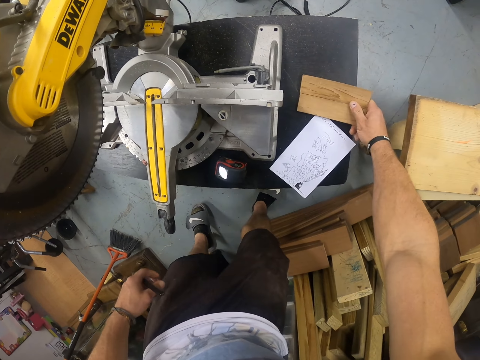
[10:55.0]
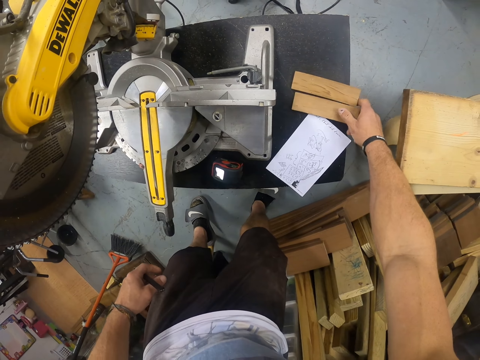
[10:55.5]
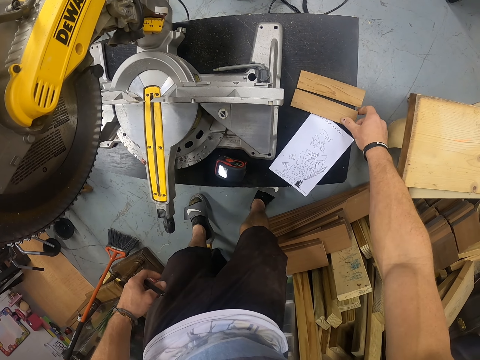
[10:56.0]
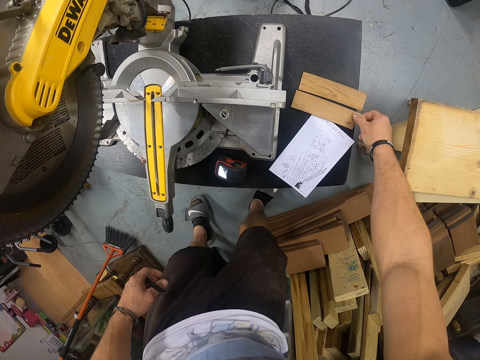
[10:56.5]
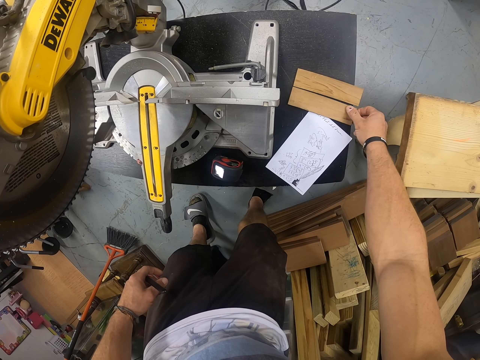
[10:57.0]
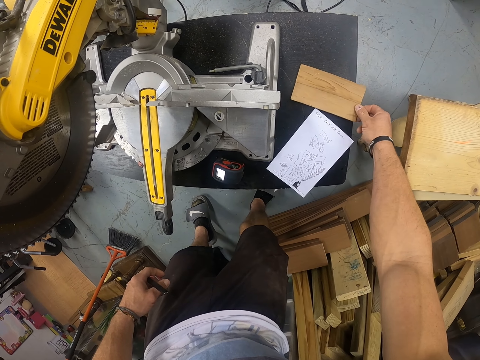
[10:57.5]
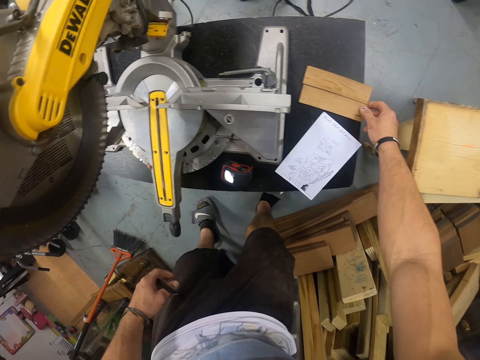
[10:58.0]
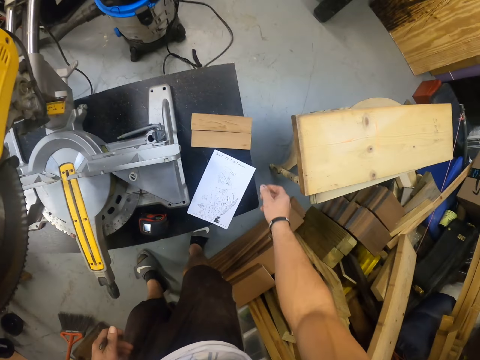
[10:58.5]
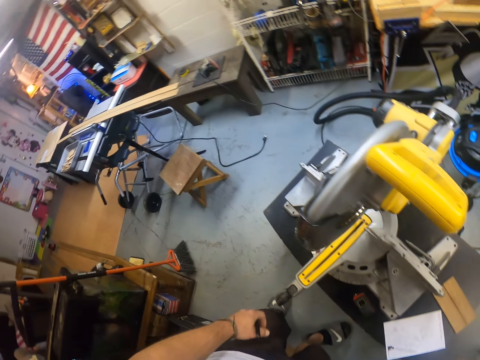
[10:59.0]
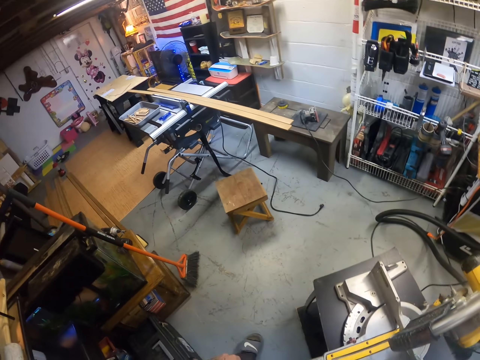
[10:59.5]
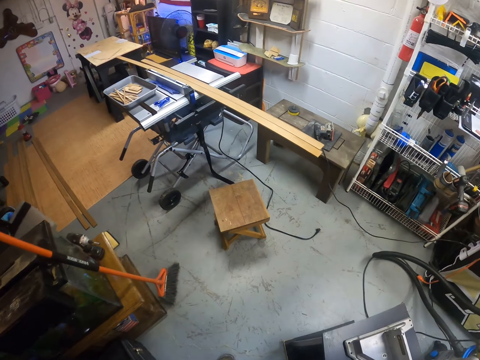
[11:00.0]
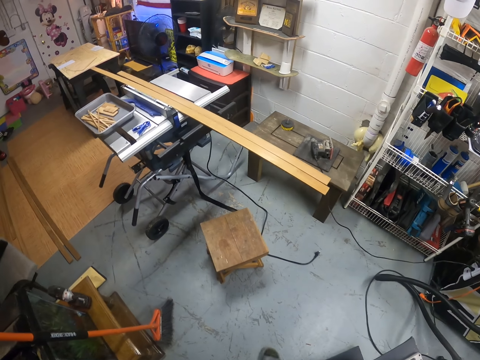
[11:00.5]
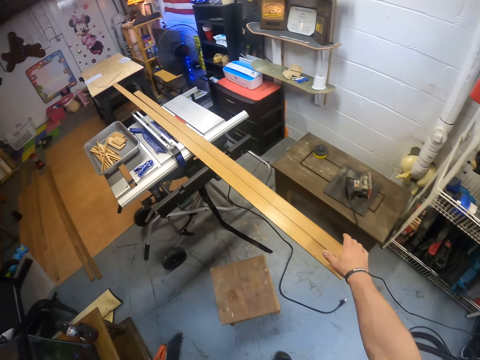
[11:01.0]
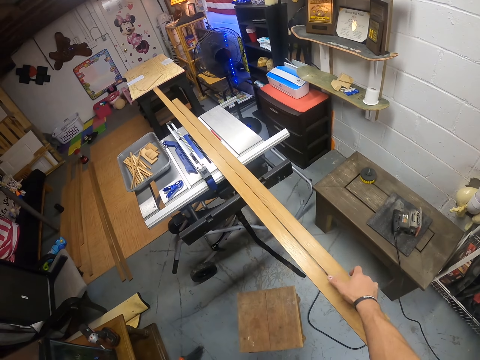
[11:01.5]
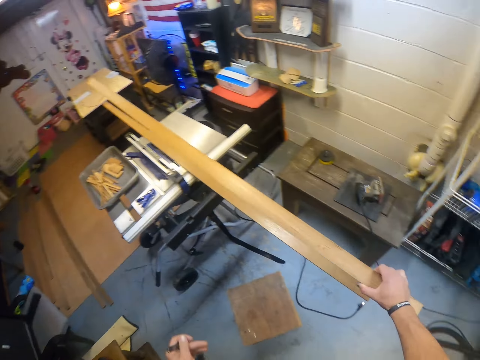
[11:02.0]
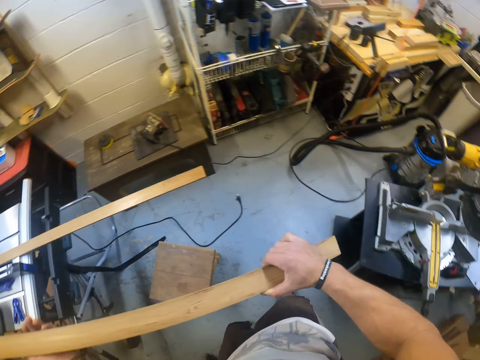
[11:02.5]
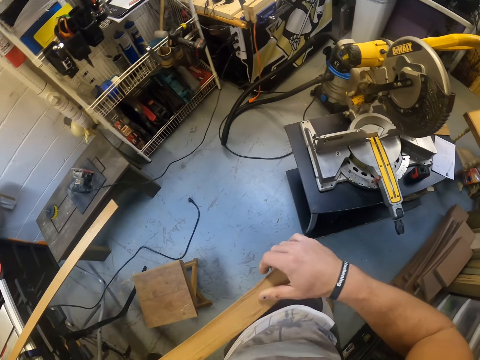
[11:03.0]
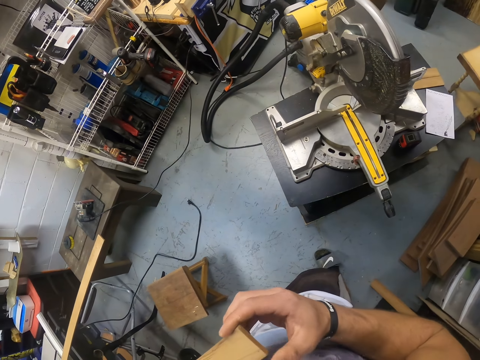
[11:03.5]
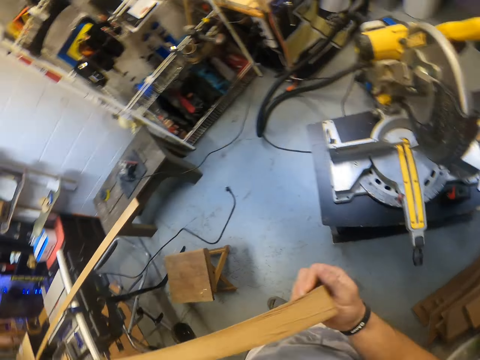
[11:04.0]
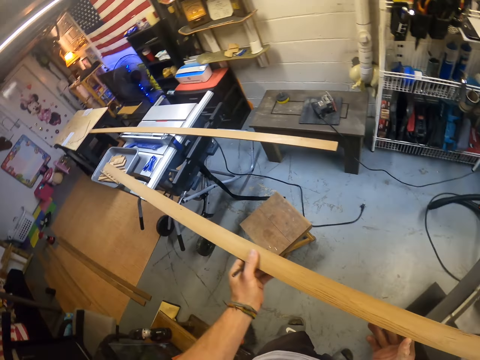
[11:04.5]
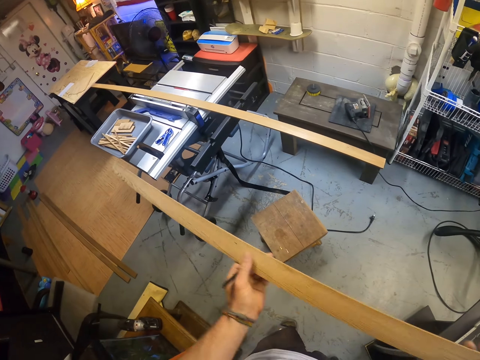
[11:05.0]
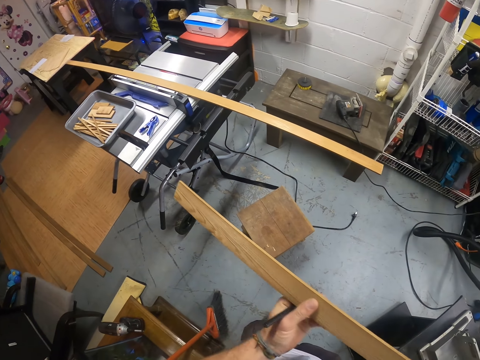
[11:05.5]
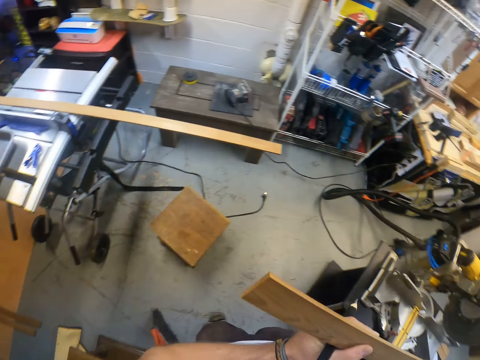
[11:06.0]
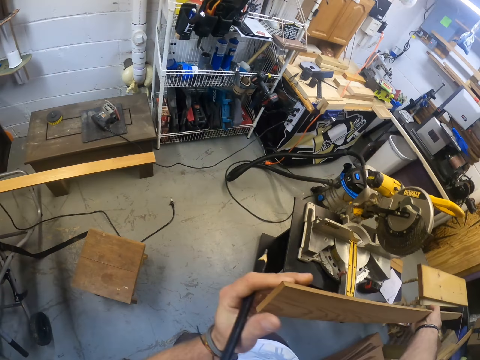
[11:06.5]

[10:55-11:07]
The camera wearer drops the pieces of wood on the table with his right hand. He drags the piece of wood on the table. He picks up the piece of wood on the table saw with his right hand. He holds the piece of wood with both hands.

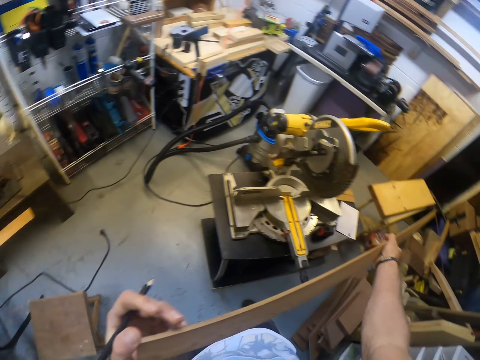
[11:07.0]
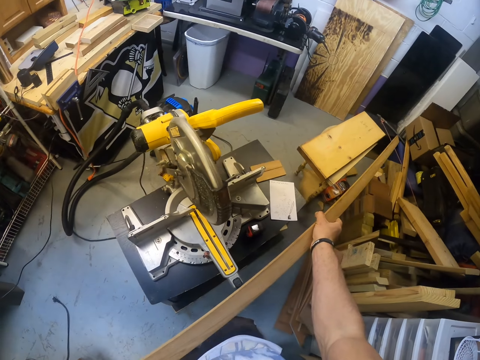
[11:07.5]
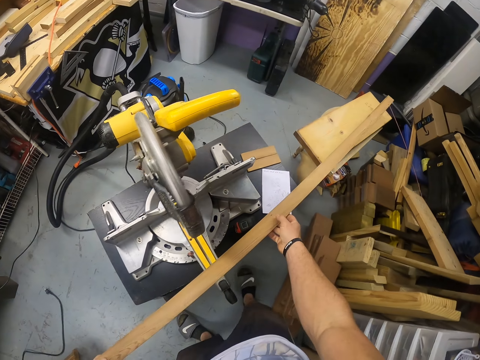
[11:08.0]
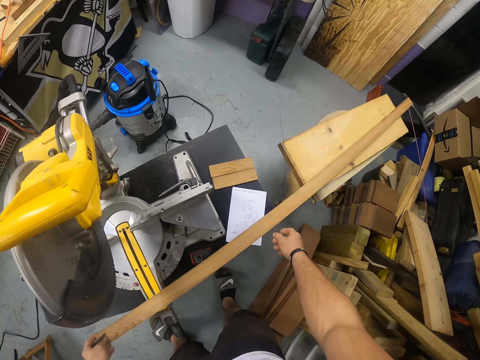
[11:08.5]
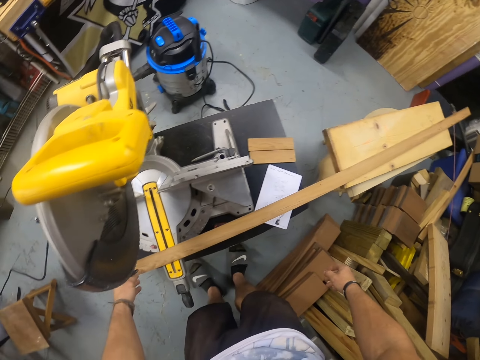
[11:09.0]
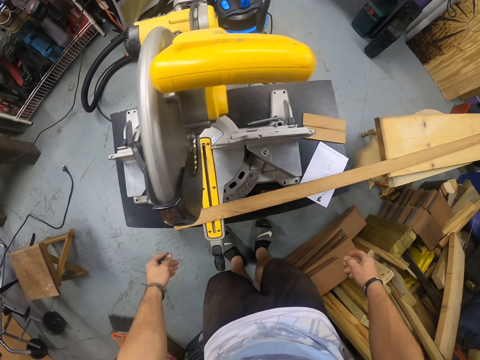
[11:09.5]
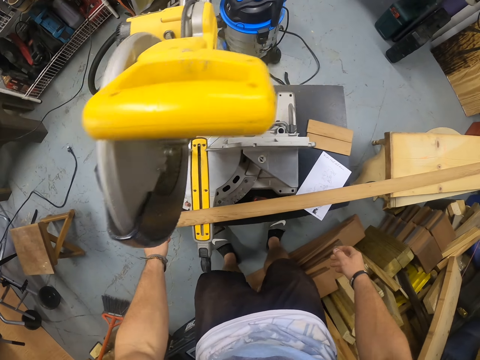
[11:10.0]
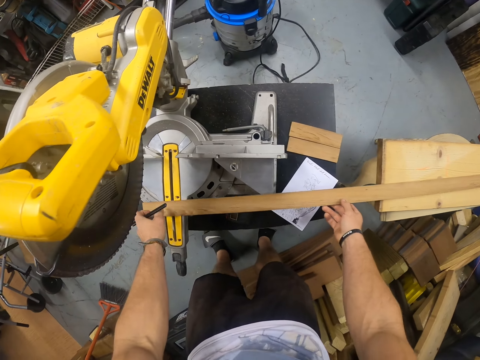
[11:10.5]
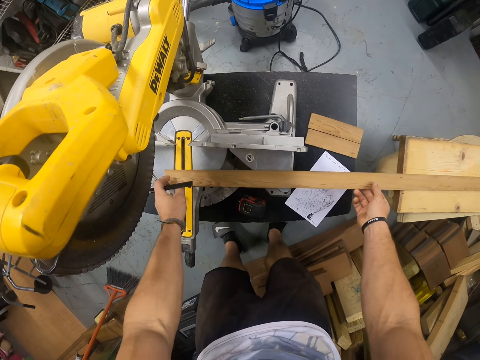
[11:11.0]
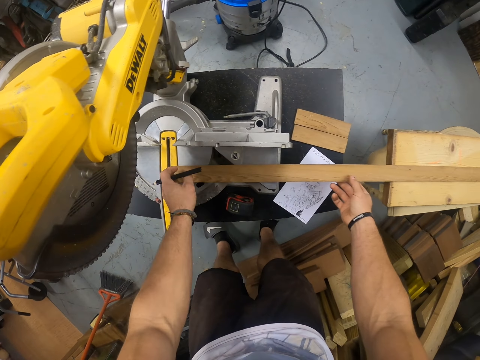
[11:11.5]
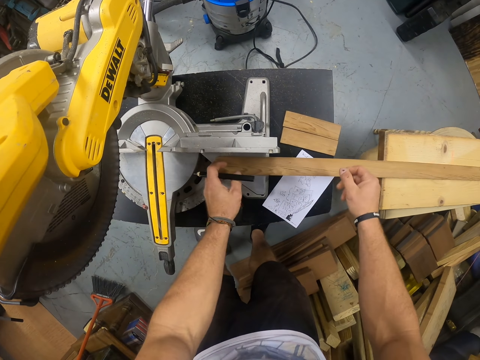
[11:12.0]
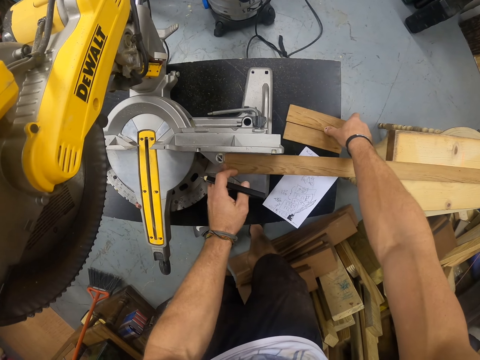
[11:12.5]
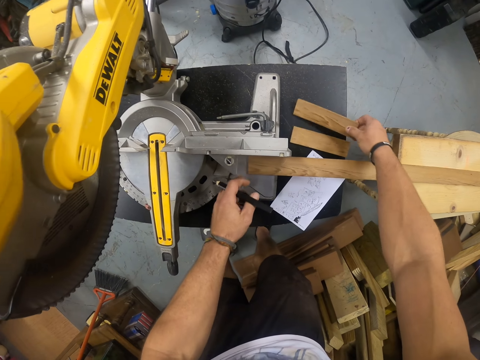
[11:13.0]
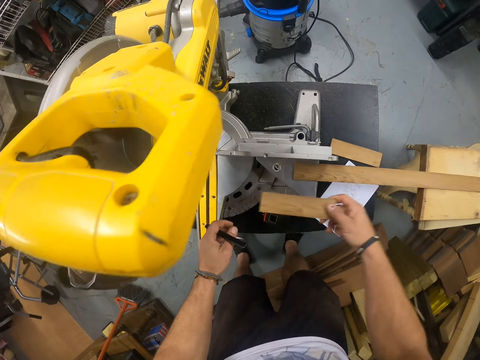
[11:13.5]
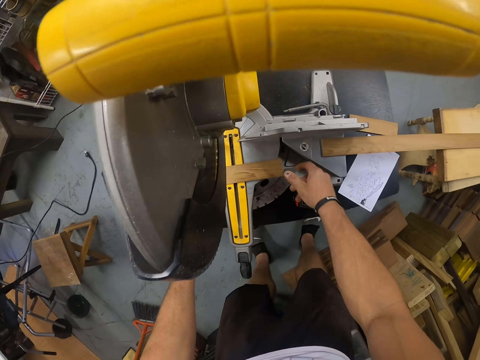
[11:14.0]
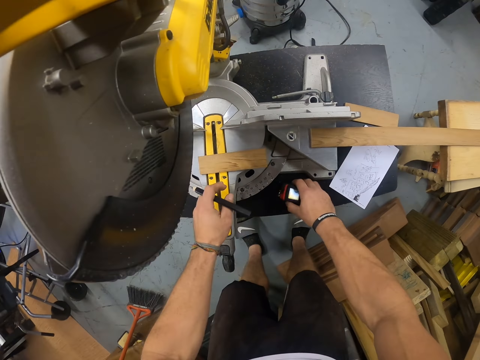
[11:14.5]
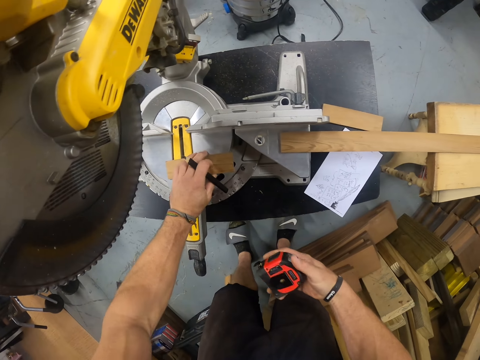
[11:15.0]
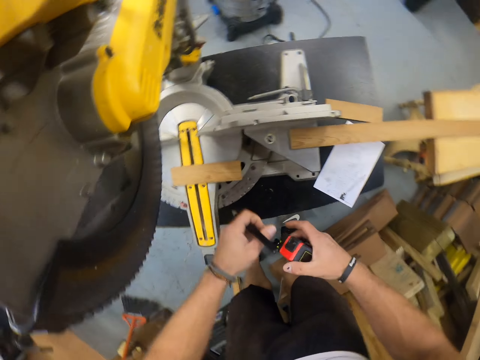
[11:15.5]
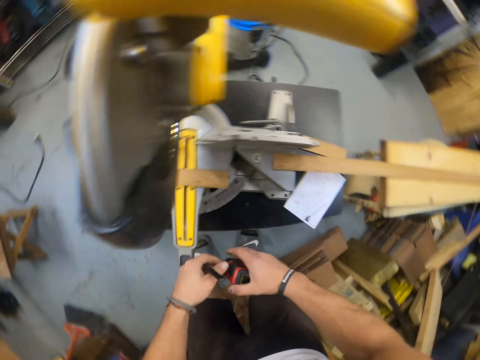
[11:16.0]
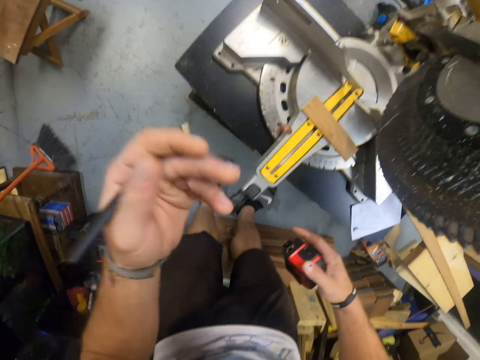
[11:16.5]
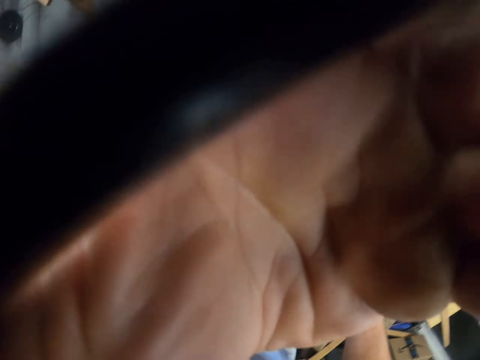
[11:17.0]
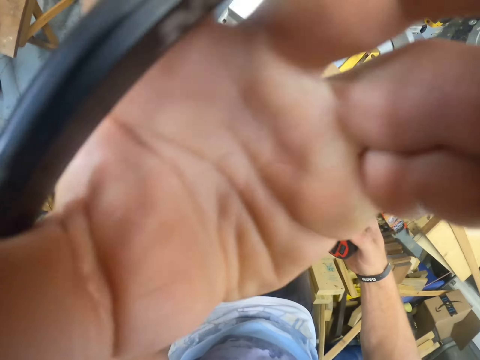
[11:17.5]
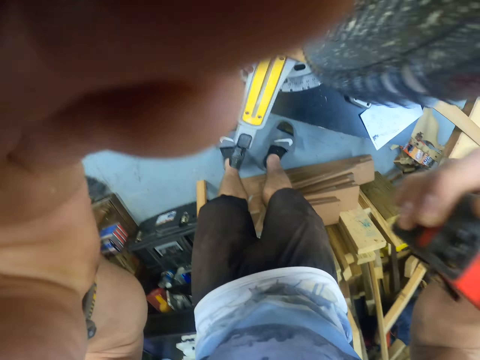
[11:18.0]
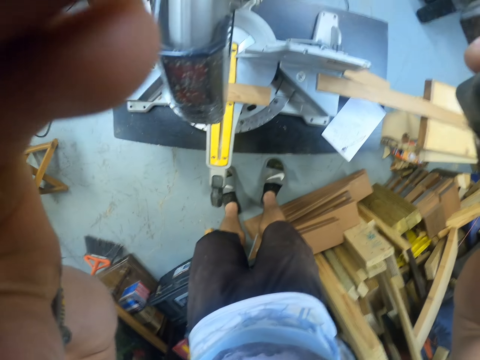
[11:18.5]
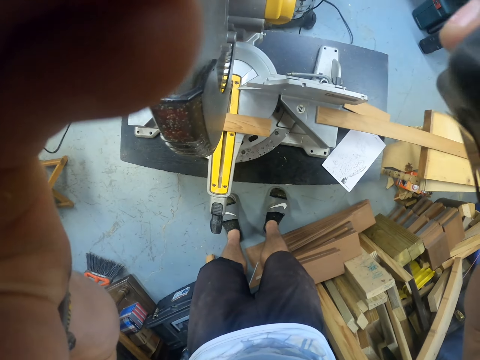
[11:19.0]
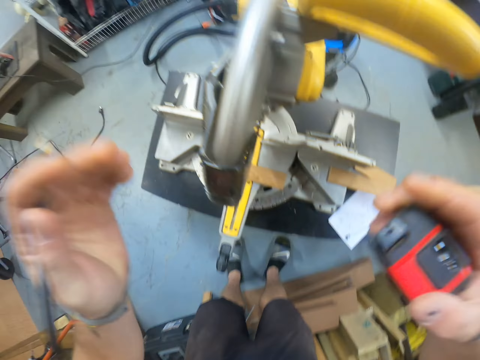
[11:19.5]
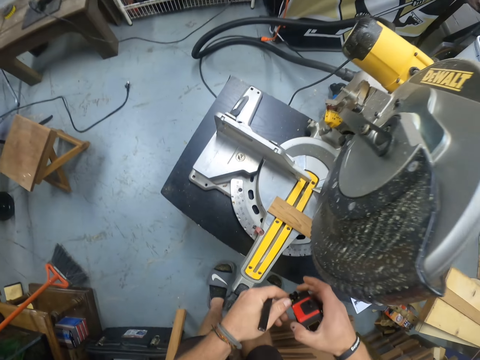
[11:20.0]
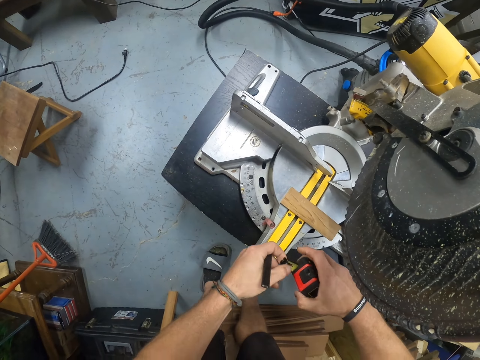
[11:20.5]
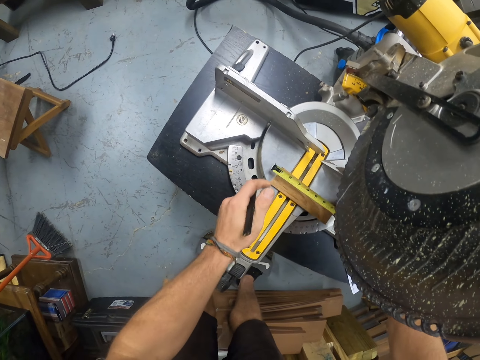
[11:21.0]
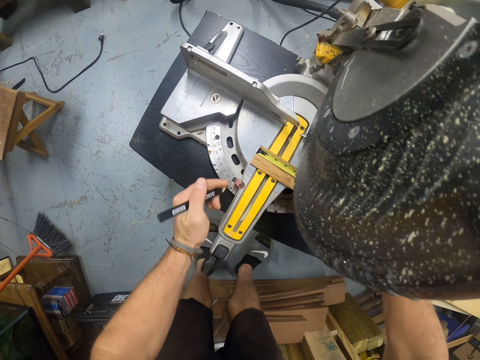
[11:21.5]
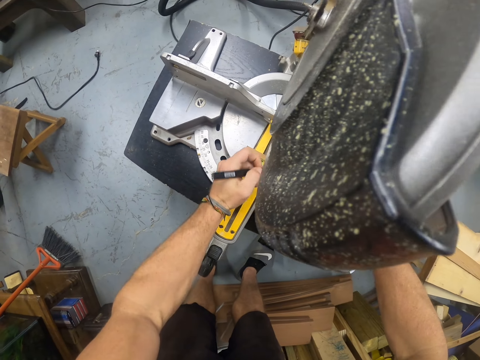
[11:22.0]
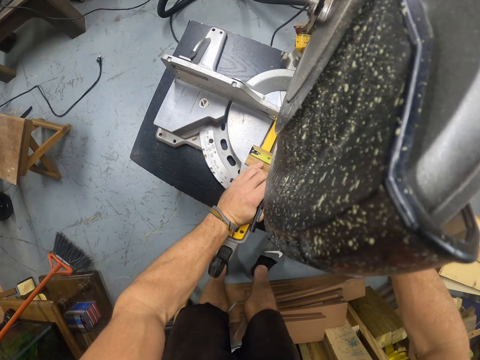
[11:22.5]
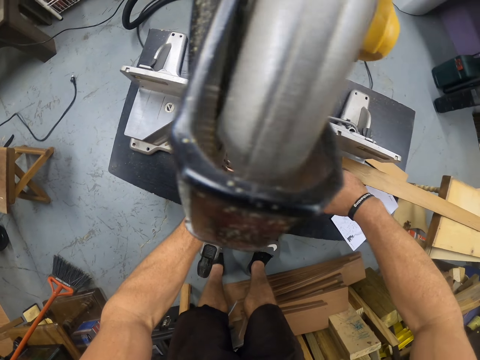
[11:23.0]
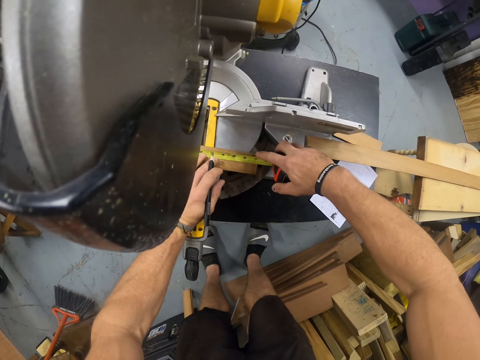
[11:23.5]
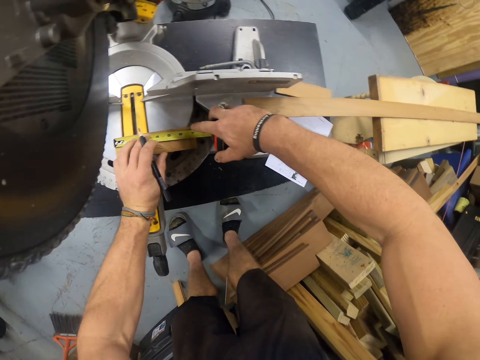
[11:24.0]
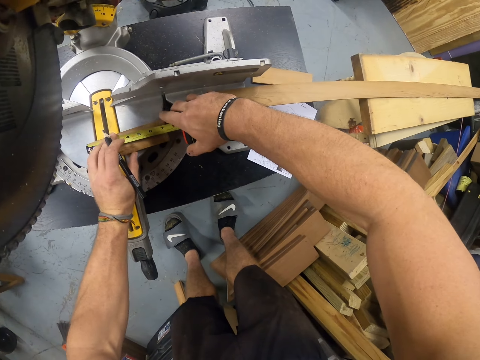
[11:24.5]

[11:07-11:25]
The camera wearer drops the piece of wood on the table of the miter saw with his left hand. He moves the piece of wood with both hands. He drags the piece of wood on the table. He picks up the piece of wood on the table with his right hand. He drops the piece of wood in his right hand on the table of the miter saw. He picks up the measuring tape on the table with his right hand. He moves the piece of wood on the table of the miter saw with his left hand. He adjusts his camera with his left hand. He holds the face. He adjusts his camera with both hands. He pulls out the measuring tape with his left hand. He measures the piece of wood on the table of the miter saw with the measuring tape in his right hand. He marks measurements with the pencil.
